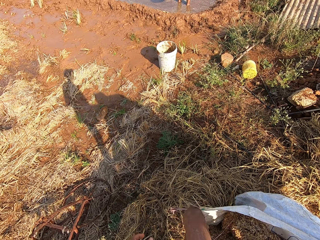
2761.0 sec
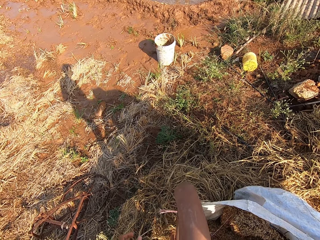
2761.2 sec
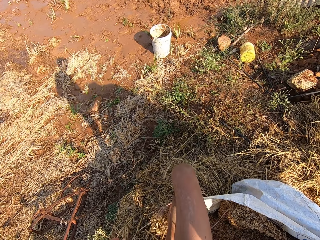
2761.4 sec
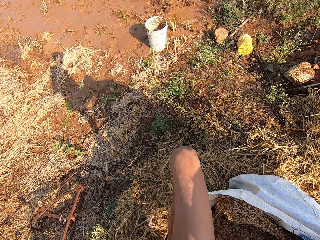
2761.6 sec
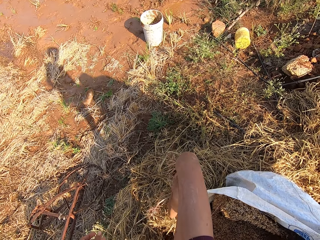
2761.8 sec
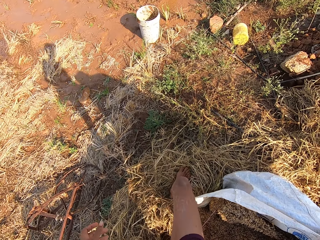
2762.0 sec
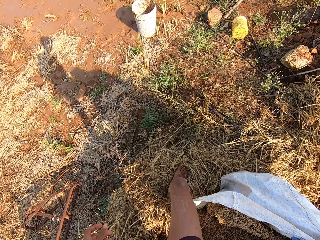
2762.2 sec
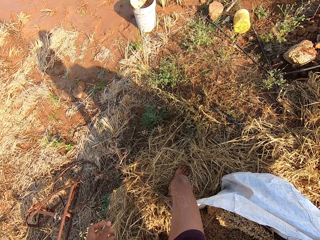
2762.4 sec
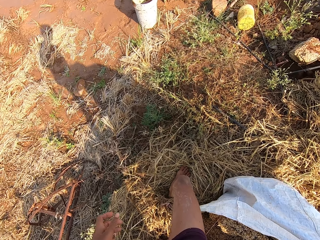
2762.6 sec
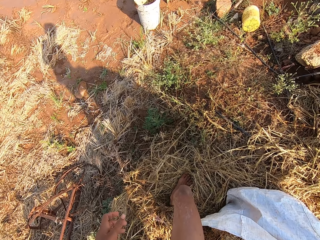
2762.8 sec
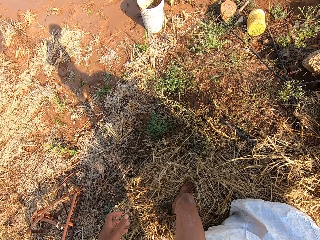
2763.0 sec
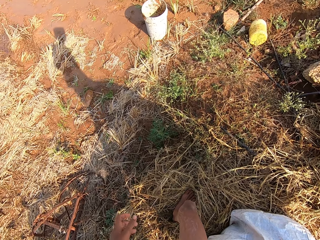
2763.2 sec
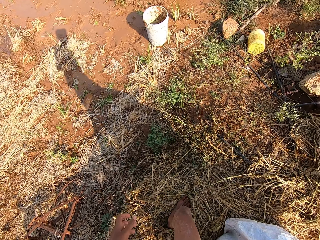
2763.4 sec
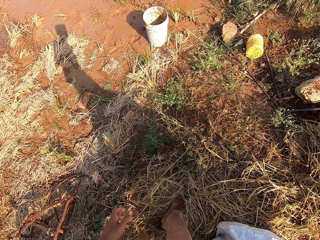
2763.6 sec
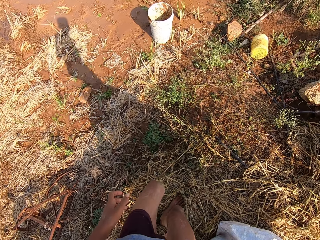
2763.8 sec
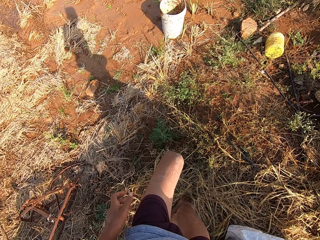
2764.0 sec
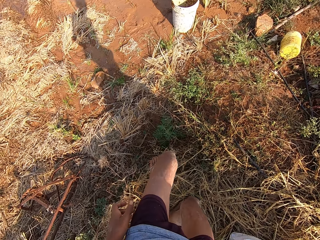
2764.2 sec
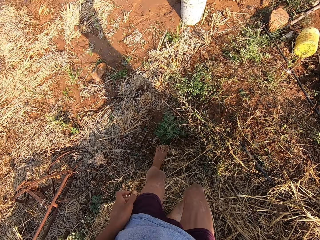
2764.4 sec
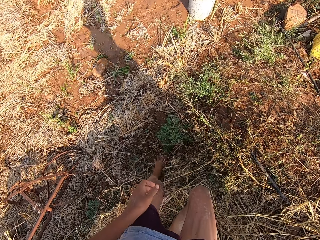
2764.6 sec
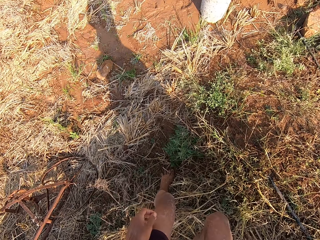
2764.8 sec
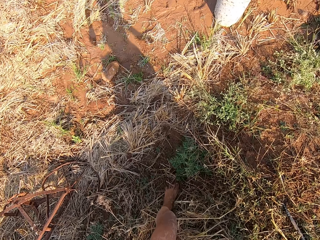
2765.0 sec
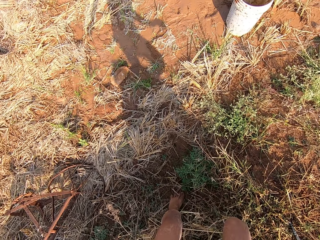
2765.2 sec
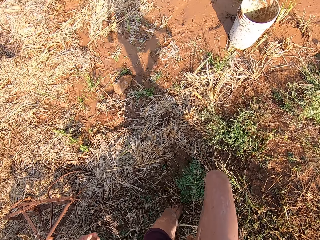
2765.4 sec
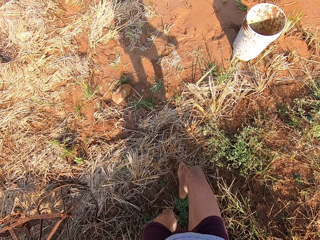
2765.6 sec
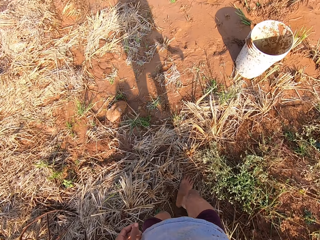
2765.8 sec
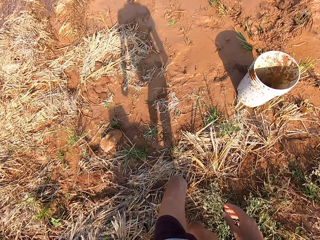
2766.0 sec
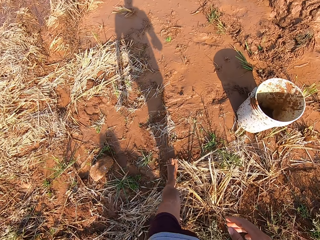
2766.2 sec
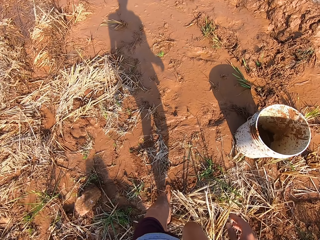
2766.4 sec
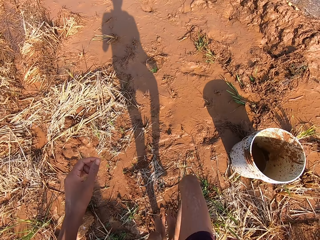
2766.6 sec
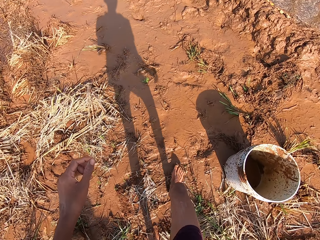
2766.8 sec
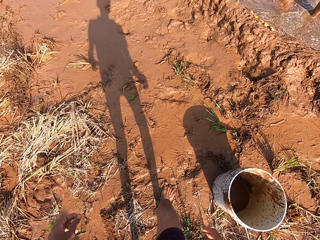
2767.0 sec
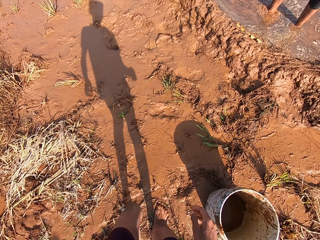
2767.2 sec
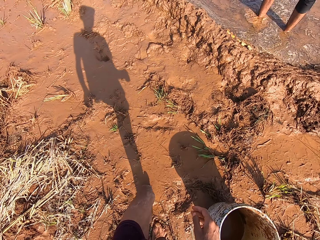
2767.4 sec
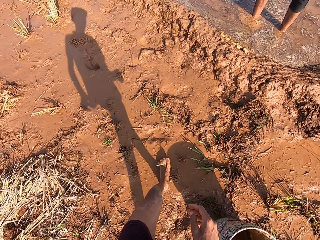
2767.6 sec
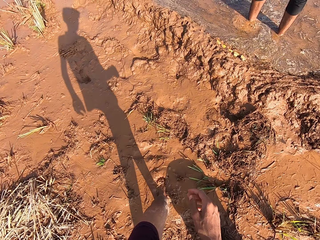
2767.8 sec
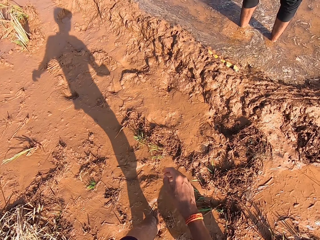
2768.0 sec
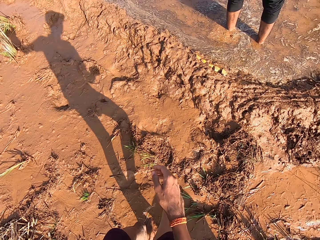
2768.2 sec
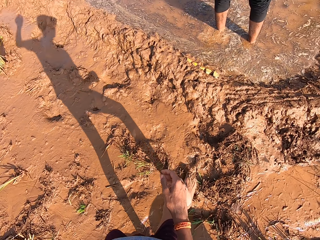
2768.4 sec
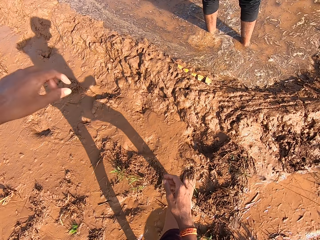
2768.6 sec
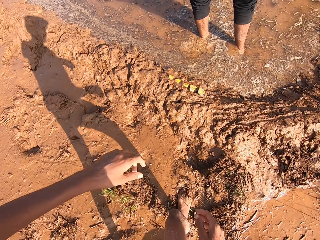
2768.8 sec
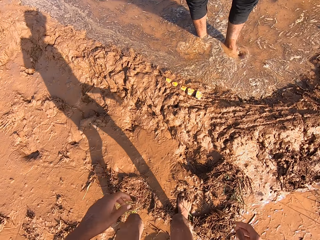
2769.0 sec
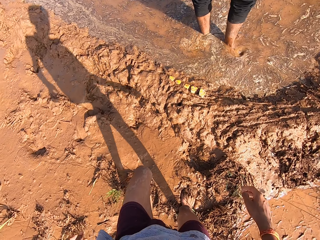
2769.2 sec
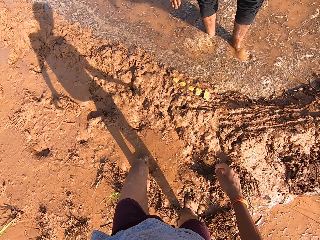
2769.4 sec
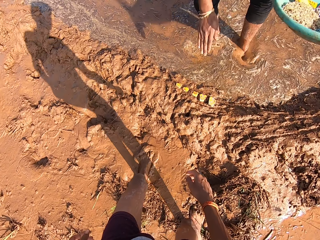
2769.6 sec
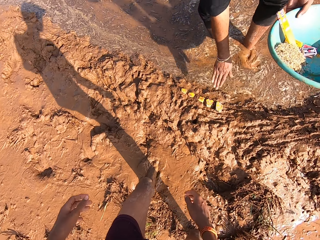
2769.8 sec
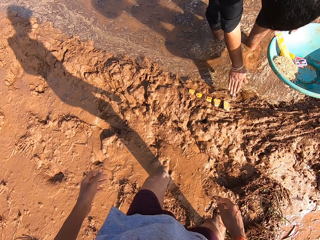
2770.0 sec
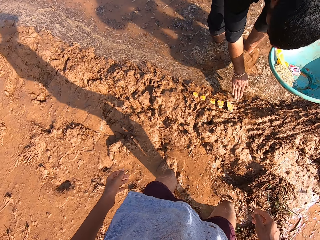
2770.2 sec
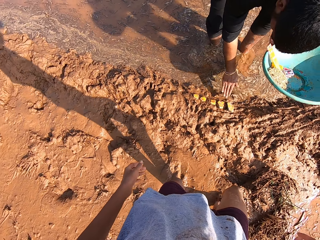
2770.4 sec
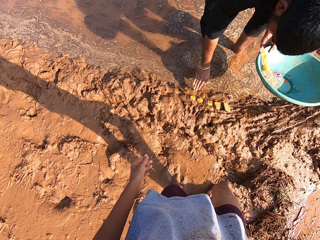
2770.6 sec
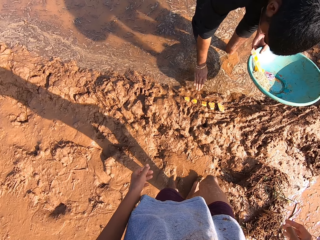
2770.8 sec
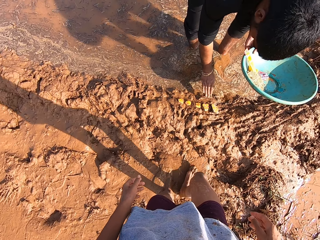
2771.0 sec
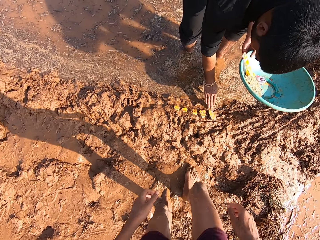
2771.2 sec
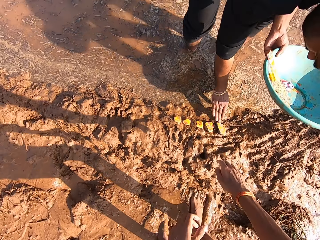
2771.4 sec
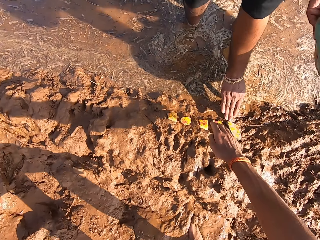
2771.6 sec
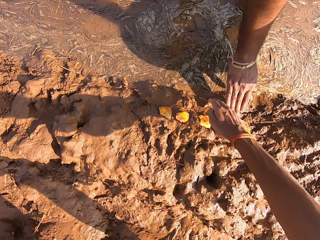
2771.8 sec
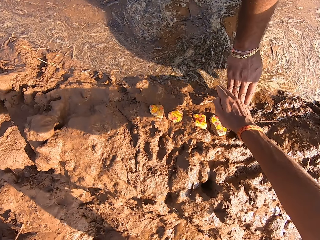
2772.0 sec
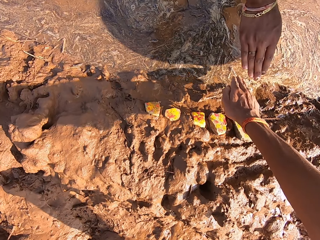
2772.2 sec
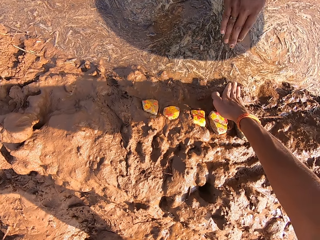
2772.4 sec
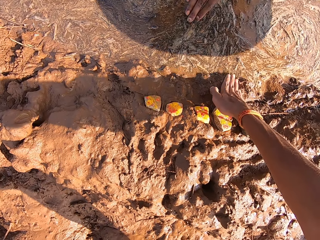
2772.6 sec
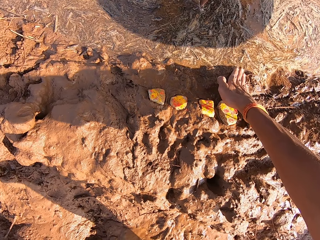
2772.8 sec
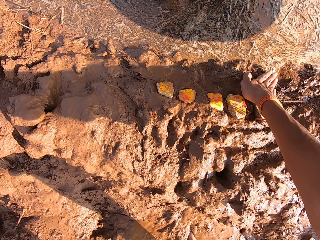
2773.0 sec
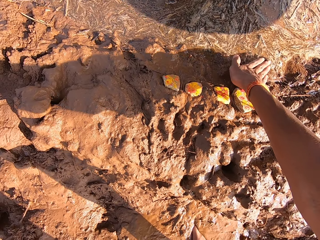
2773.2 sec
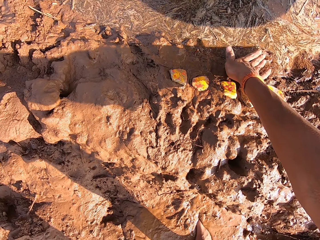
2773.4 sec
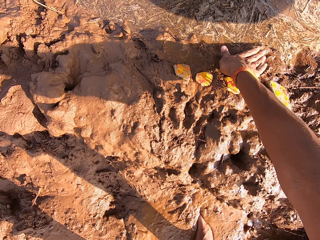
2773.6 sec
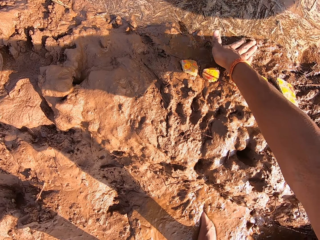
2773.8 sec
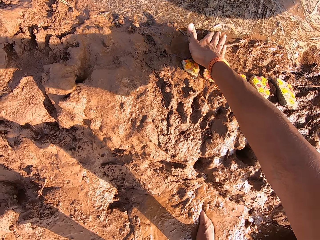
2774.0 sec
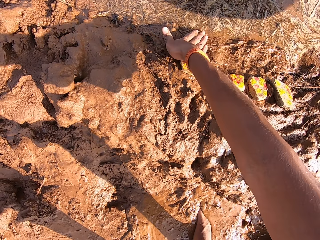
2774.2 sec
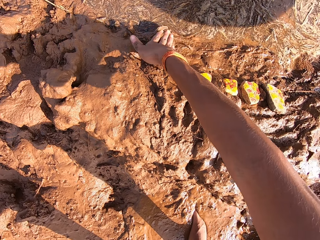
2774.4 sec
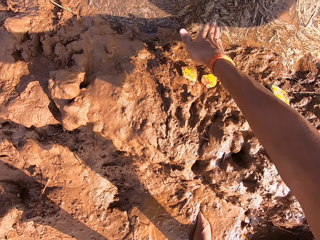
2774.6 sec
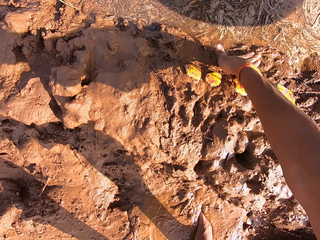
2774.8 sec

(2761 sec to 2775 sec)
The camera wearer walks around. A man touches the mud with his right hand. The man moves his hand on the mud. The camera wearer converses with the man. He moves the mud with his right hand. He taps his hand on the mud.

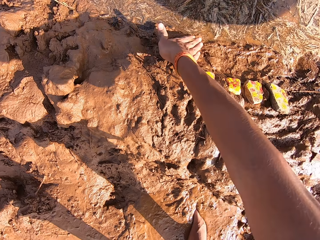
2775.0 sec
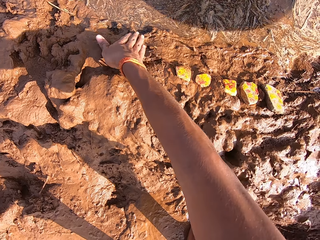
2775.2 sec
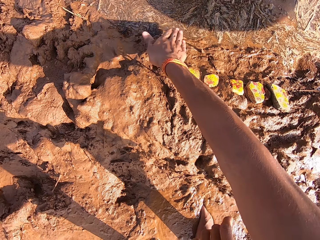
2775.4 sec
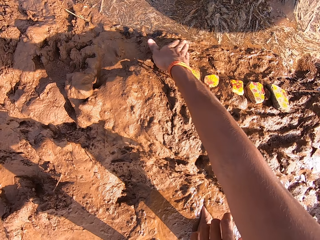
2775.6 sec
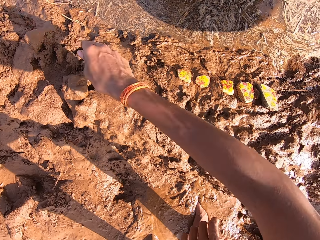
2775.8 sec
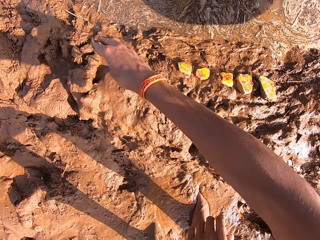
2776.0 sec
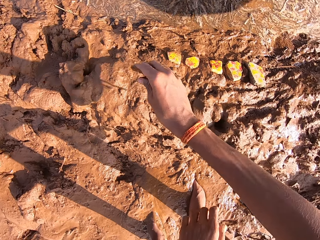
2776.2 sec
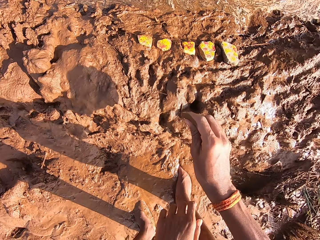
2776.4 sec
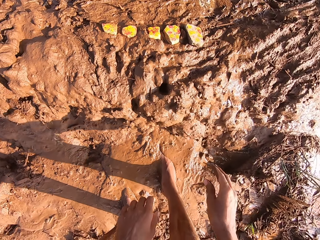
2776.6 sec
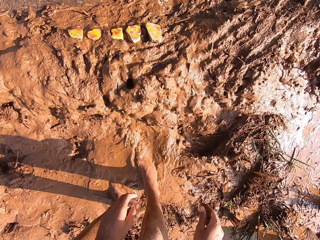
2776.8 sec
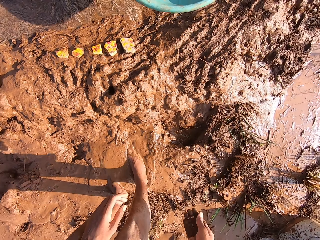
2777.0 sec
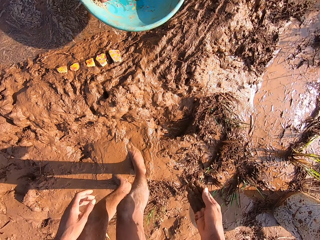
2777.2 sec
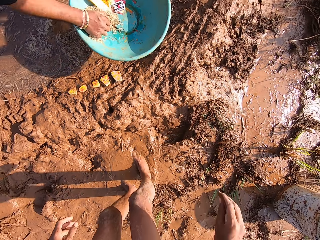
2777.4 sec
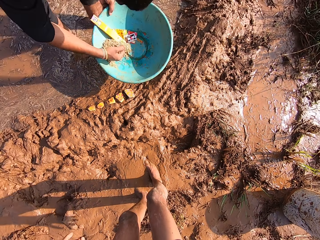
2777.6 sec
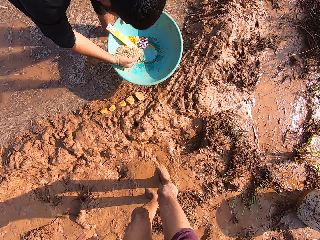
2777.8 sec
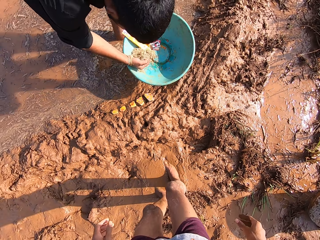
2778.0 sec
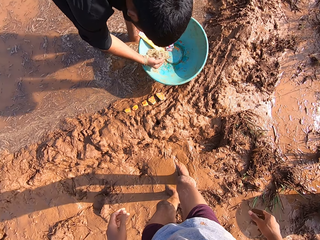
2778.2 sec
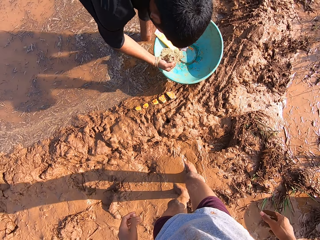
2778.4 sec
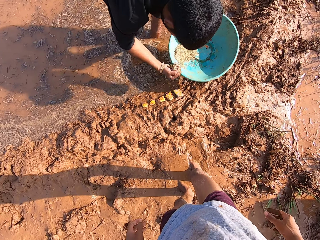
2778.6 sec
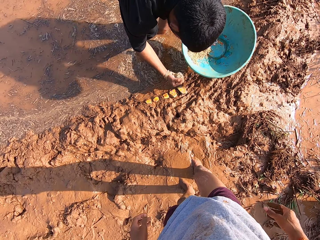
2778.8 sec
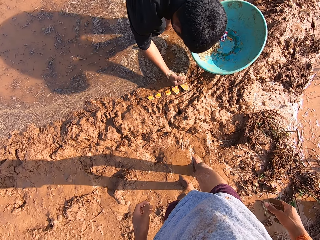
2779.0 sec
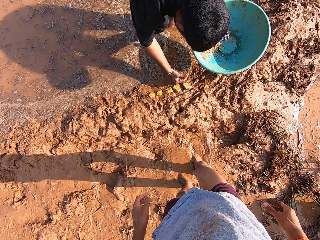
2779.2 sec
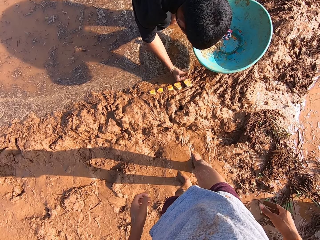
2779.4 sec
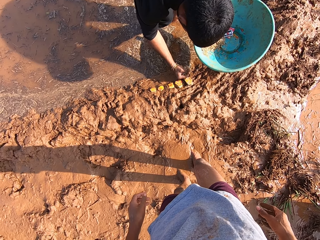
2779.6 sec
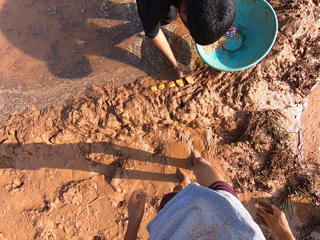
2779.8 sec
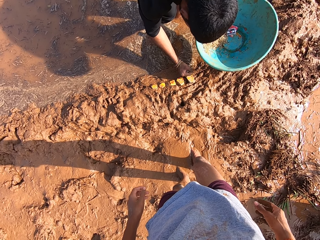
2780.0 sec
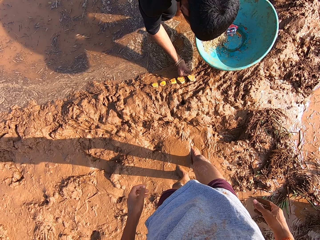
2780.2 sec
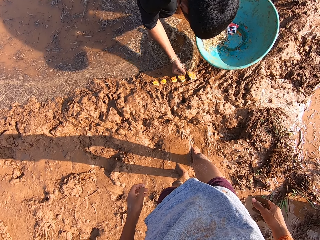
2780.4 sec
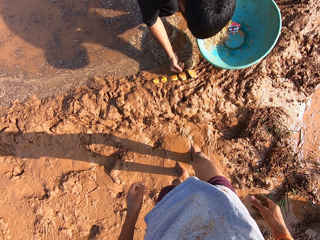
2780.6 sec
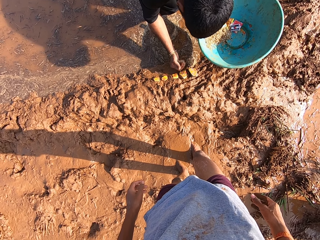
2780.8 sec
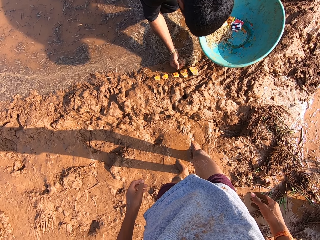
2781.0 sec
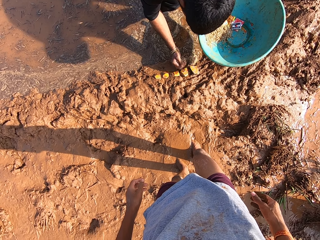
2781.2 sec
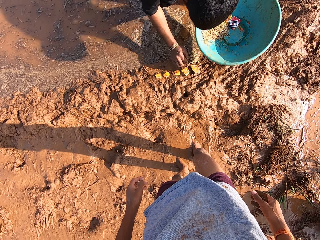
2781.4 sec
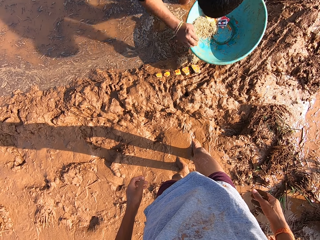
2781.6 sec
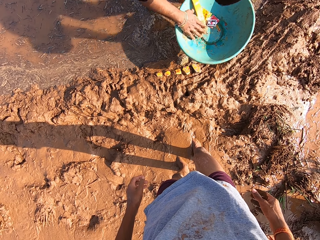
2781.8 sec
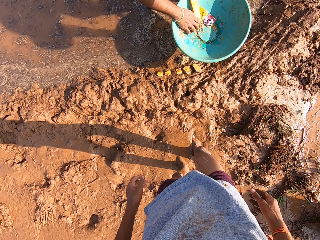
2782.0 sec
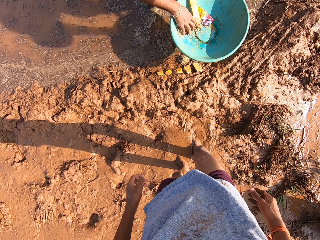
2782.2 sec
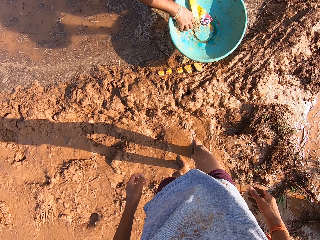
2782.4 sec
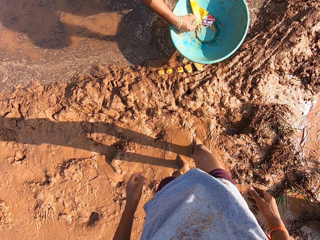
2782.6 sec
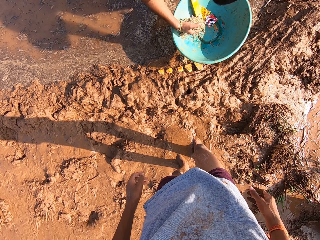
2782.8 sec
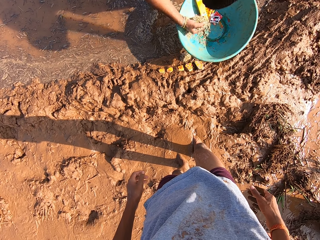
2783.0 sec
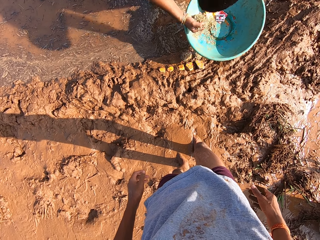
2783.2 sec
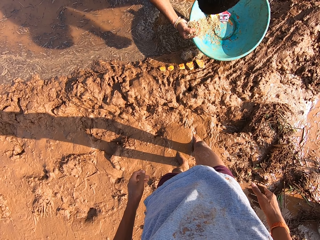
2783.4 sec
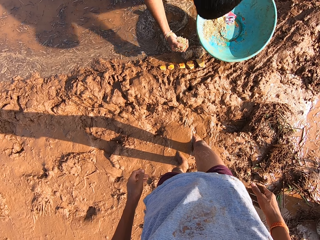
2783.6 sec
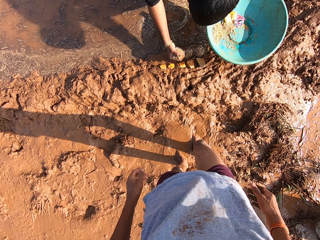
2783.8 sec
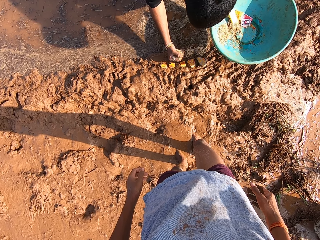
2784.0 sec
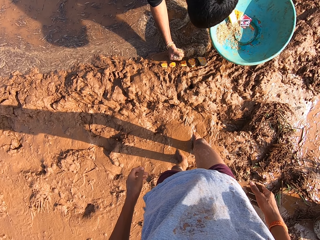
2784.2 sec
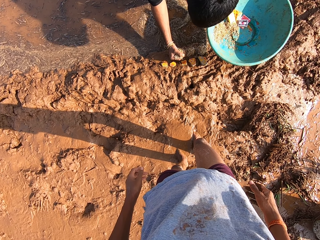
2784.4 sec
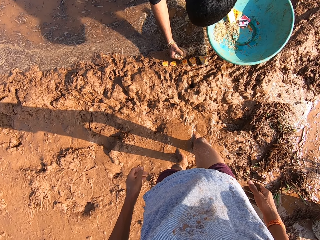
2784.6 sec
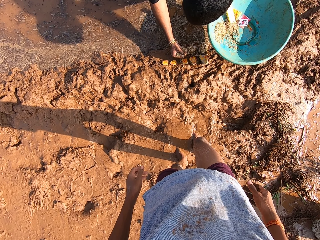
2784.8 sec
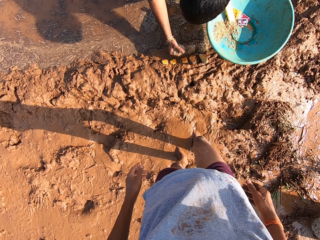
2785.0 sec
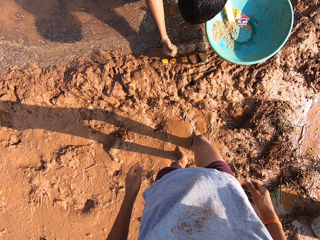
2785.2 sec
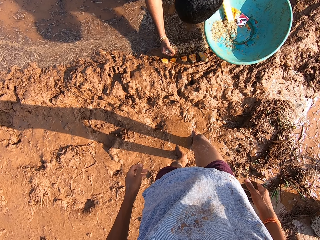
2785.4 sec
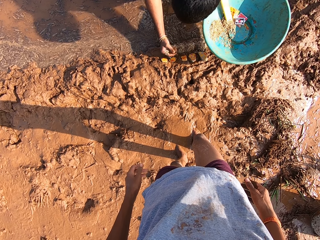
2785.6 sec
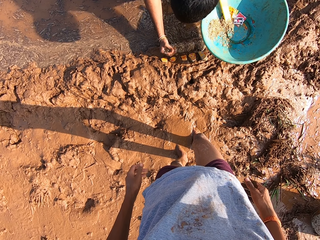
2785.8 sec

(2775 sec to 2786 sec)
The camera wearer scoops millet from the bowl with his right hand. A person scoops something from the bowl. The camera wearer pours millet on the mud with his right hand. The person puts something on the mud. The camera wearer scoops millet from the bowl with his right hand. The person scoops something from the bowl. The camera wearer pours millet on the mud with his right hand. The person puts something on the mud.
